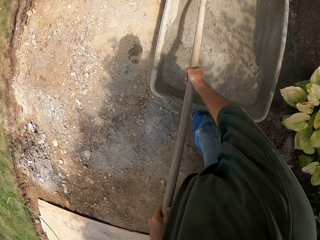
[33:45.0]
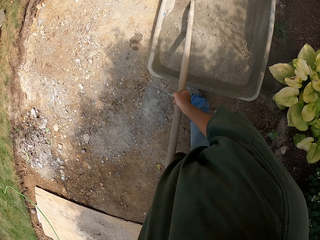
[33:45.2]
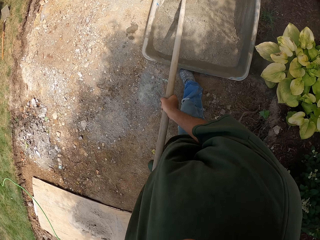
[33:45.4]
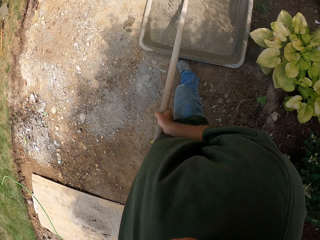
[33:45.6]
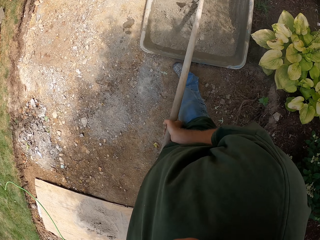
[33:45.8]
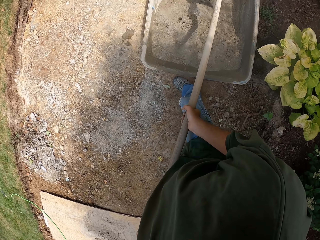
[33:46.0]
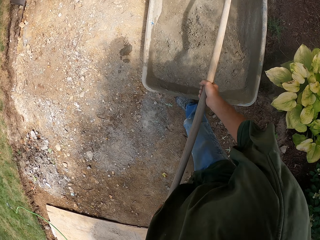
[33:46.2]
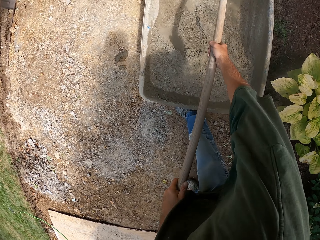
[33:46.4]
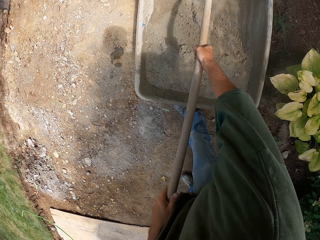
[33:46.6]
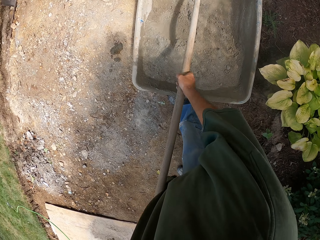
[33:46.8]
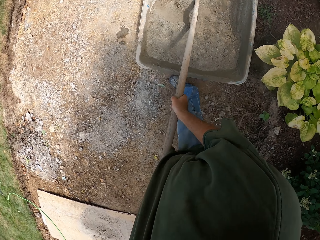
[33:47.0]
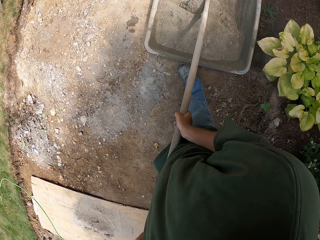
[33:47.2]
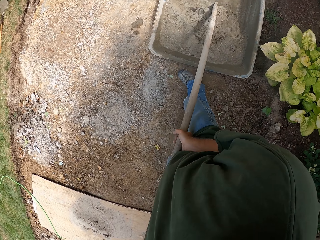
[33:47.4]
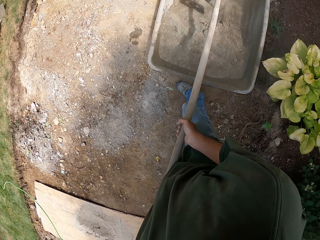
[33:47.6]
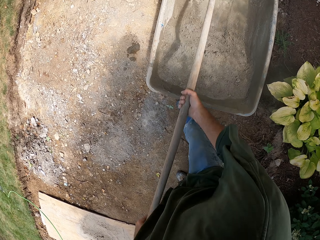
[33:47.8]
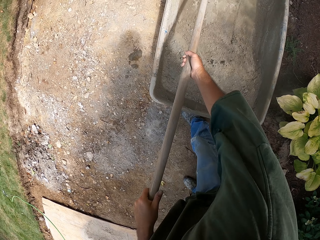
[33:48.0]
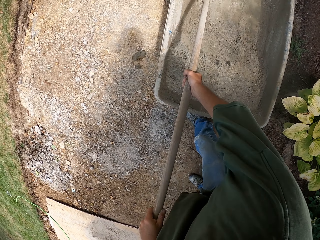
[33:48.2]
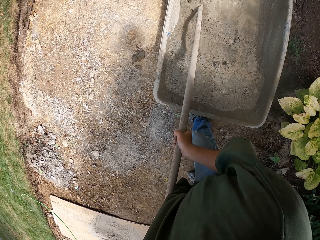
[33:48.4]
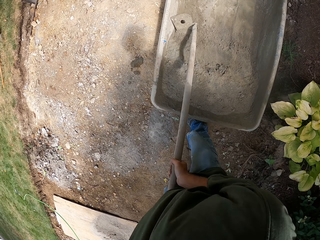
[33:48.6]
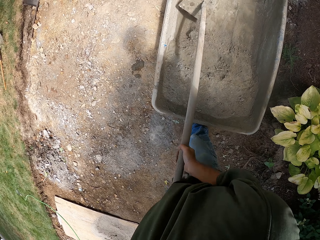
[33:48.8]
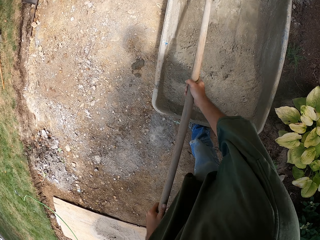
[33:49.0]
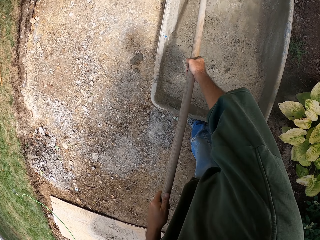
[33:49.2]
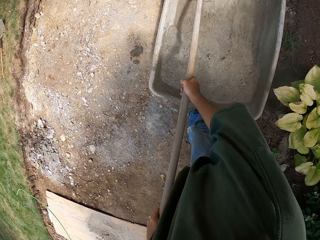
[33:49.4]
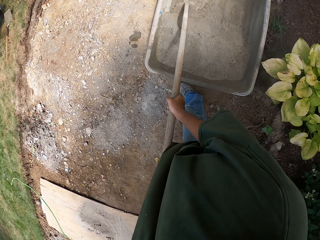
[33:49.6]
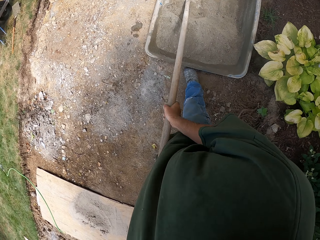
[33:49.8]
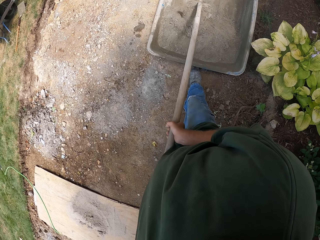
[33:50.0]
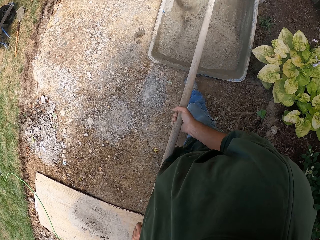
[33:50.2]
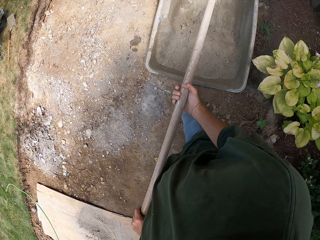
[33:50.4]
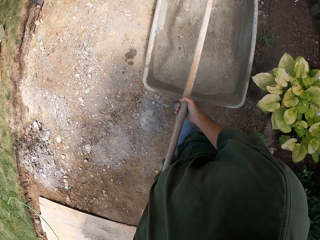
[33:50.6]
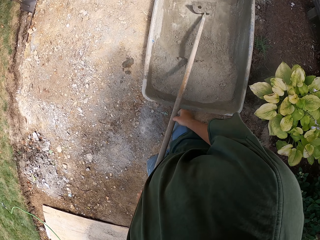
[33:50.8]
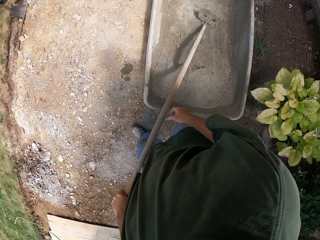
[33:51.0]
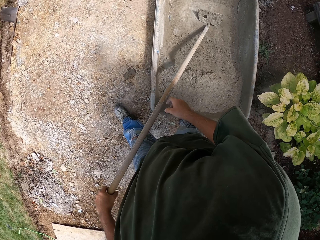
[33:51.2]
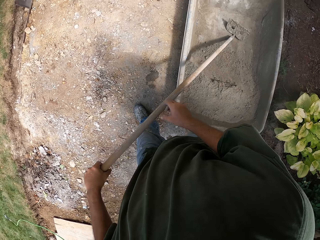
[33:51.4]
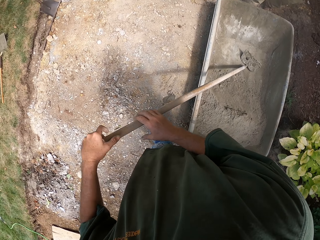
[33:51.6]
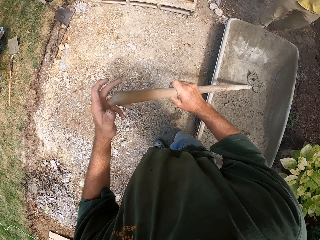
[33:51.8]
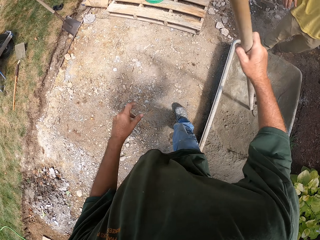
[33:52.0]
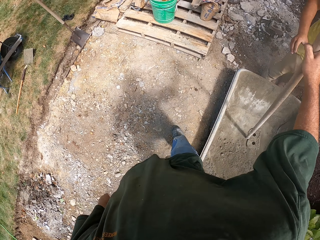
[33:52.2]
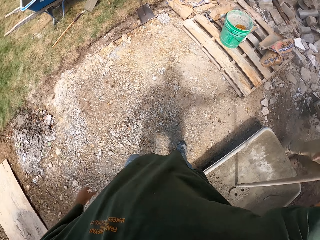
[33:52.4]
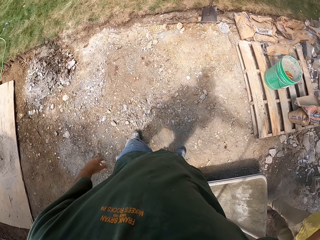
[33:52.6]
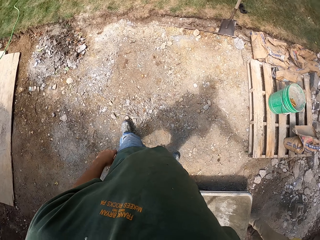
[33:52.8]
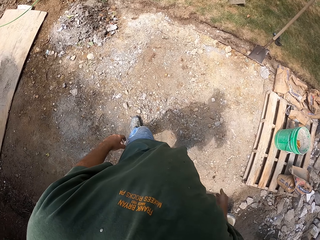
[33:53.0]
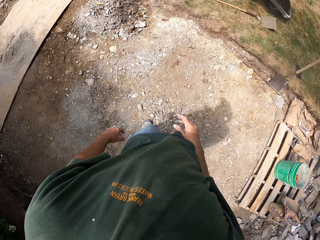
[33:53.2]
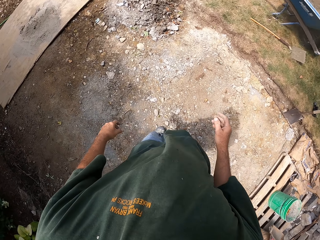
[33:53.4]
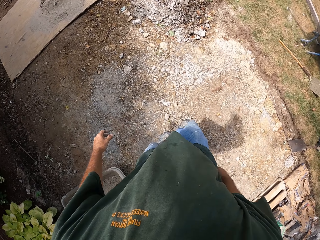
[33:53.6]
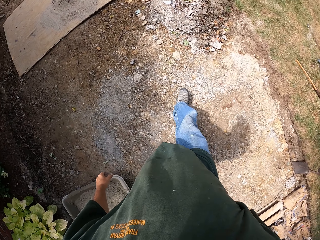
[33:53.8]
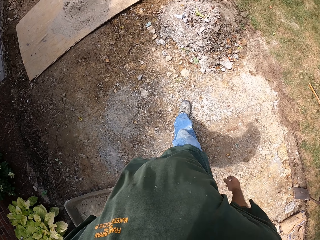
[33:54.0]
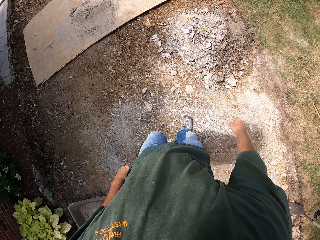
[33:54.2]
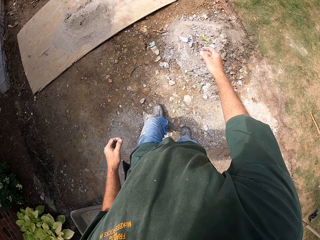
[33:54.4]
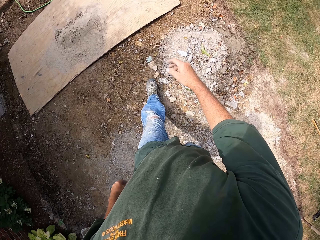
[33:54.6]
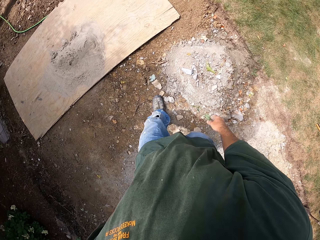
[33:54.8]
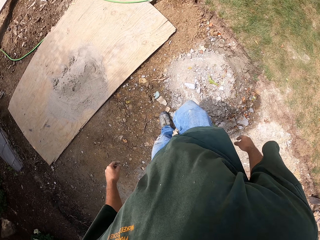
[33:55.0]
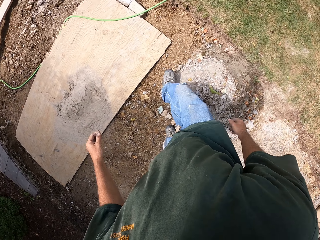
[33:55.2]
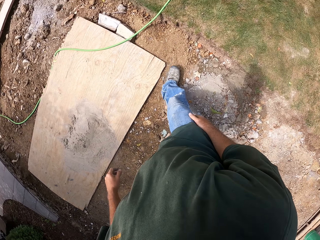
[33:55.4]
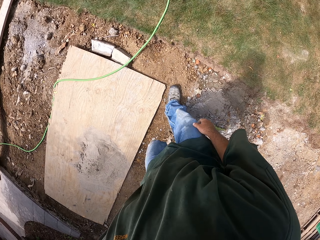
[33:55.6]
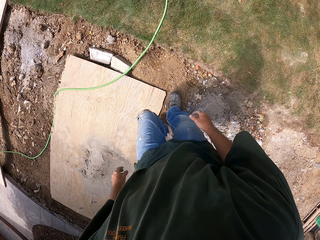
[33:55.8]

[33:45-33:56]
The camera wearer pulls the soil with the rake. They hit the rake on the wheelbarrow. They give the rake to a man. They walk around the compound.

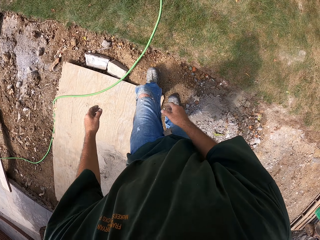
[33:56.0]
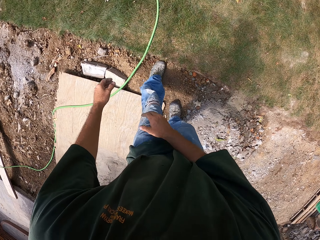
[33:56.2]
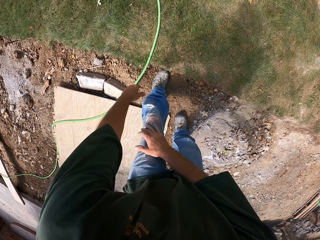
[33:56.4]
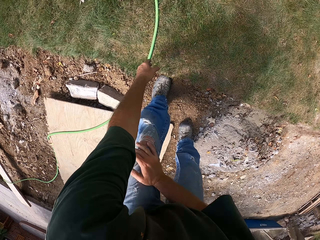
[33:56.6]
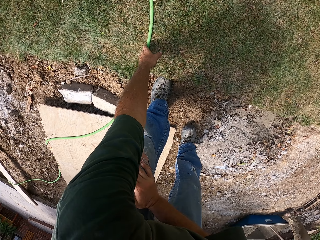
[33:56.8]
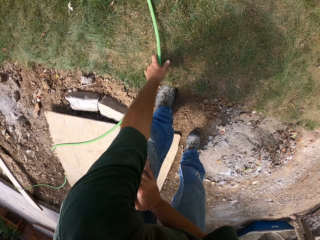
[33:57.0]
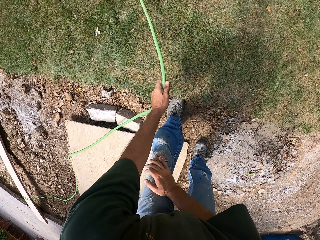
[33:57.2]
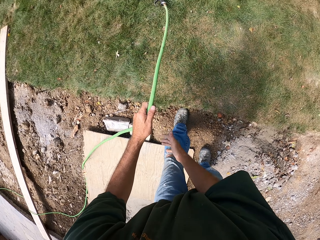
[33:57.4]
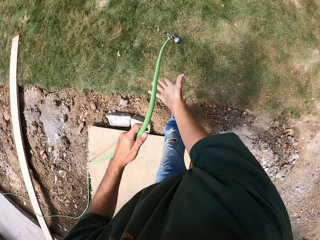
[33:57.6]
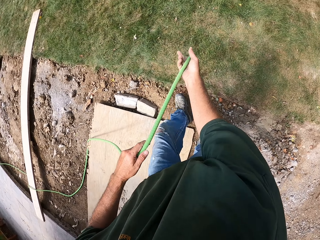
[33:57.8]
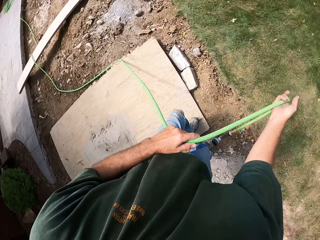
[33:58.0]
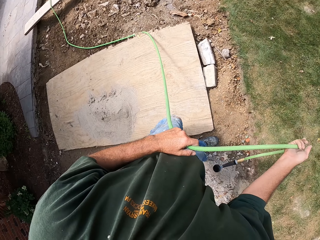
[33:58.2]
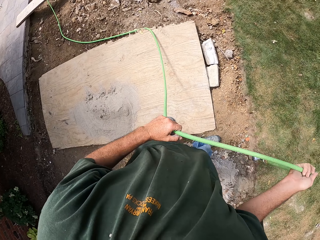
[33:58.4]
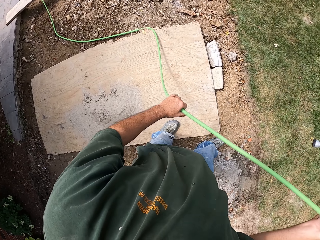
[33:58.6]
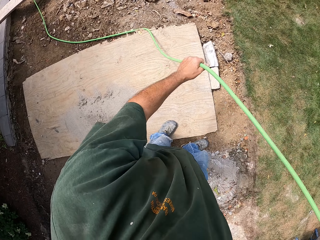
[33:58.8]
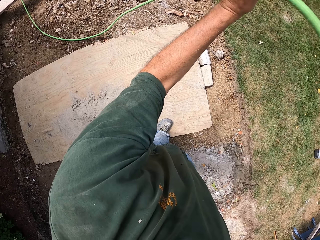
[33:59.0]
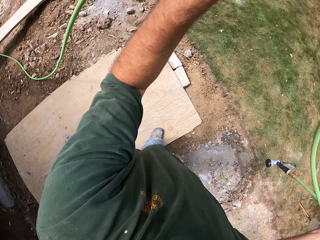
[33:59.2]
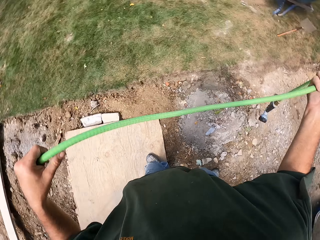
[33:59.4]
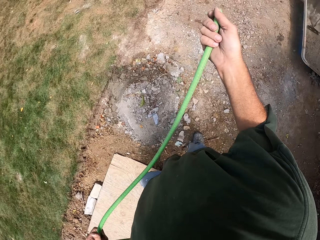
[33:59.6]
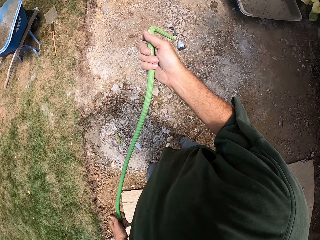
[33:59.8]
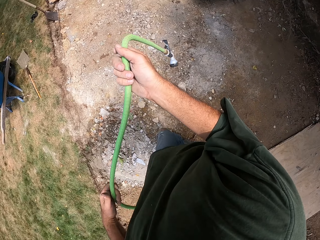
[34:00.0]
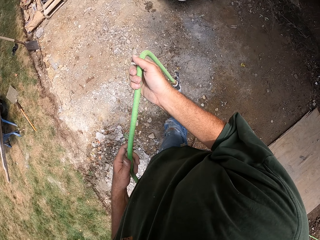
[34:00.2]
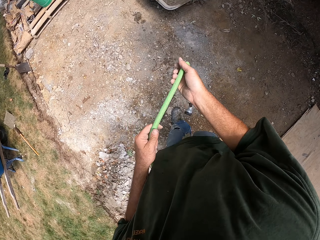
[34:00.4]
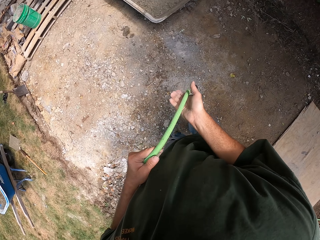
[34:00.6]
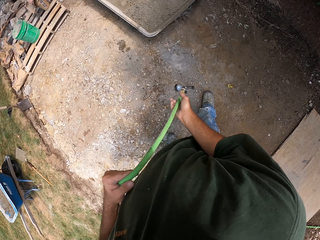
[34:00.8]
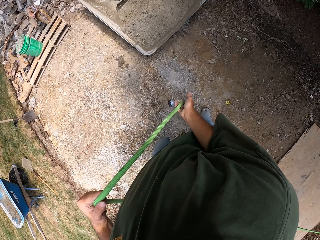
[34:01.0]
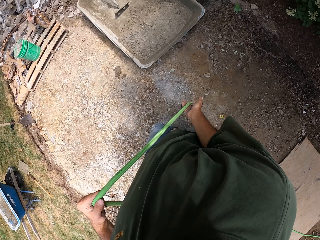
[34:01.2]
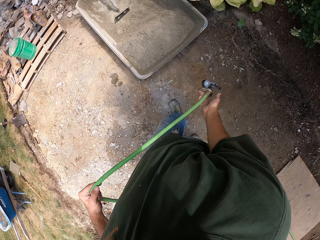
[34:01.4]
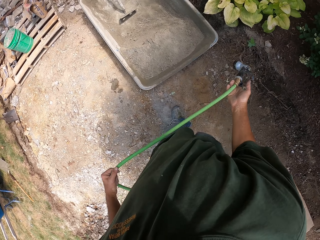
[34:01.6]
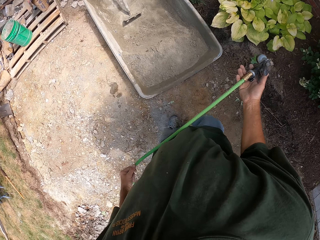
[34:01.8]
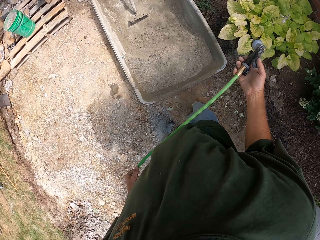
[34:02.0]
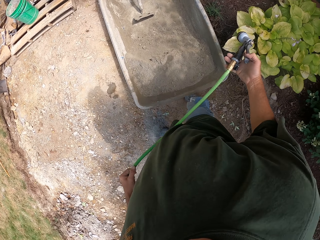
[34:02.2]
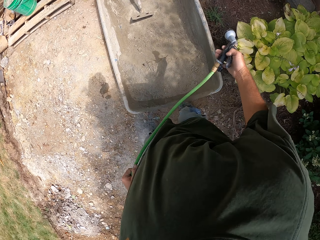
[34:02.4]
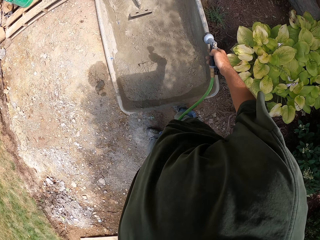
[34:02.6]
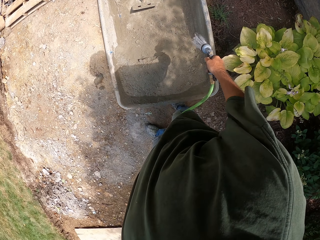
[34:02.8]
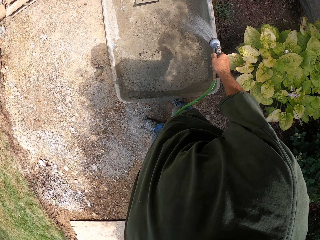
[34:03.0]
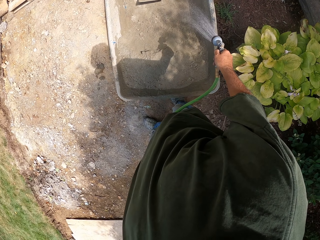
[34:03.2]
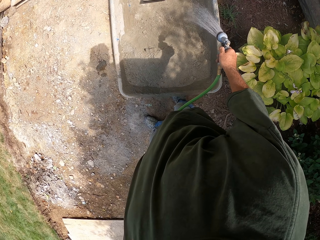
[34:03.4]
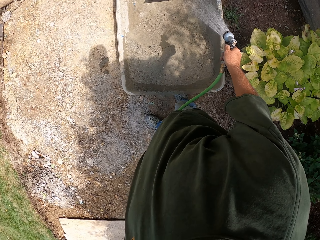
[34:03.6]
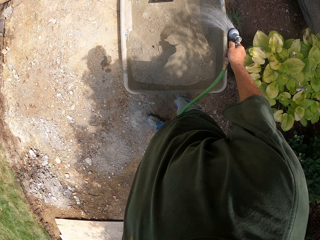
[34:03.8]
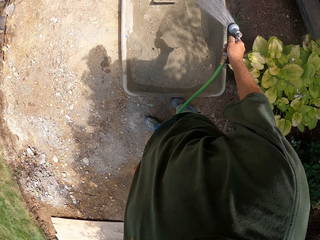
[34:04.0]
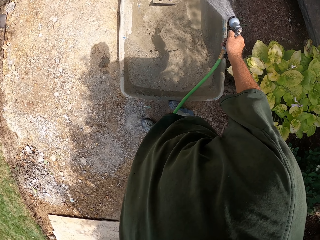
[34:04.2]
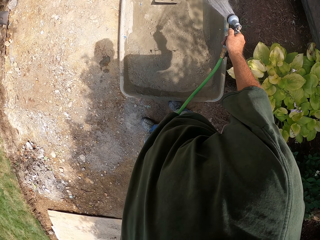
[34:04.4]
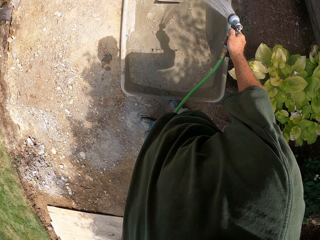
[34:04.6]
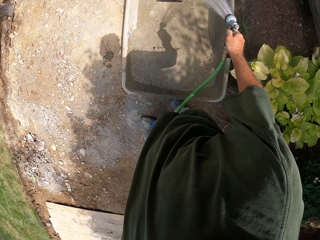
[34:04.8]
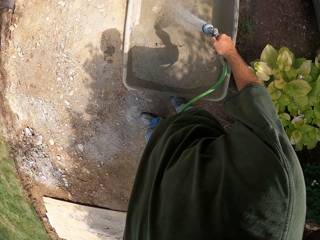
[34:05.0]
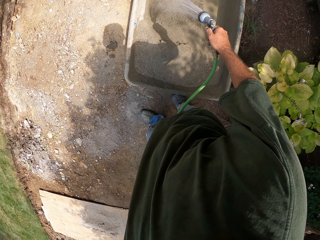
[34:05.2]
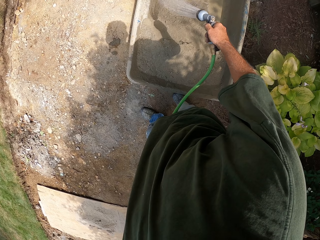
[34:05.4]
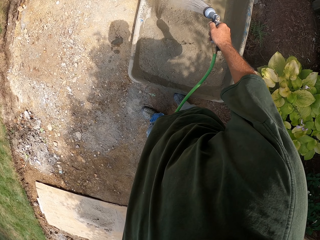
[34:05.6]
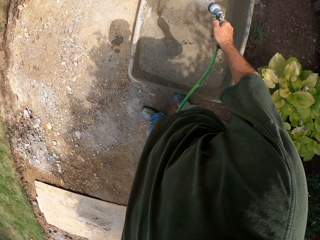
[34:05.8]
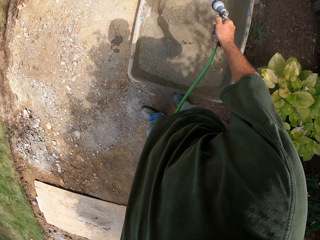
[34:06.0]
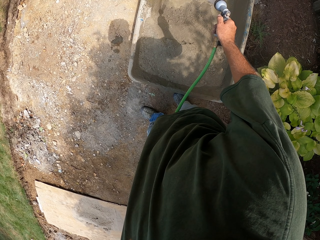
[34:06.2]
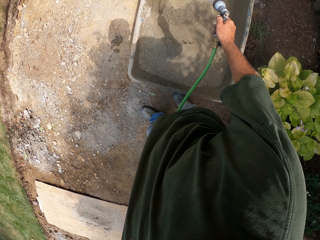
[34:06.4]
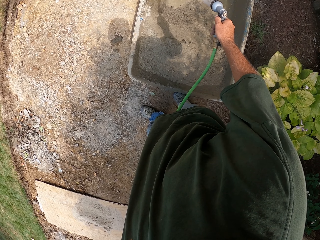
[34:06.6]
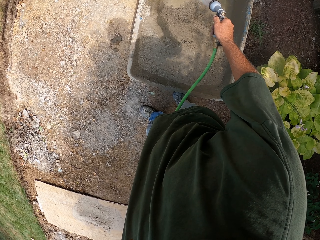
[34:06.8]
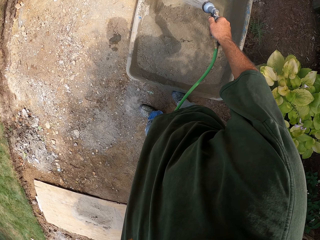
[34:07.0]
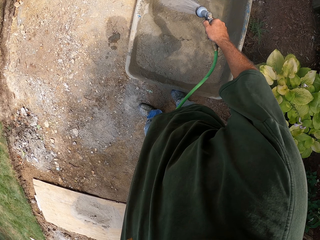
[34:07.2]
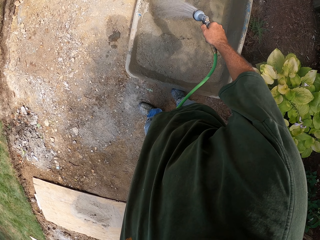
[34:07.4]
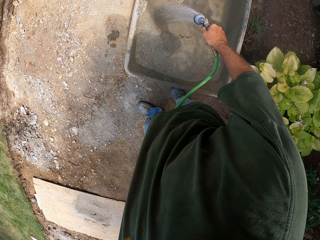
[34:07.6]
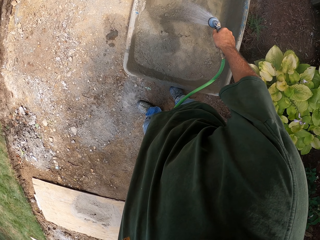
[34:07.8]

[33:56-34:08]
The camera wearer picks up the hose. They walk around the compound. They hold the tap. They pour water on the mixture.
